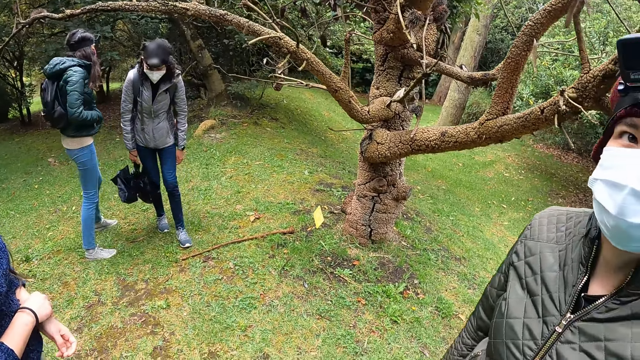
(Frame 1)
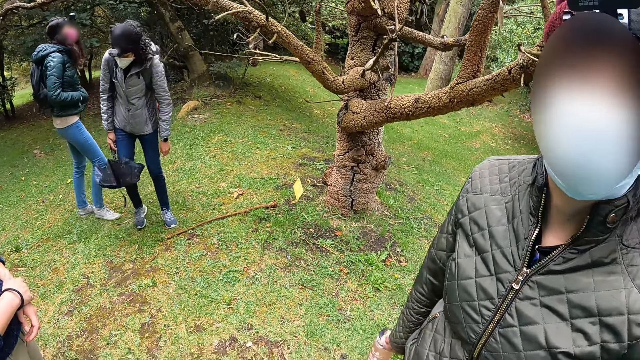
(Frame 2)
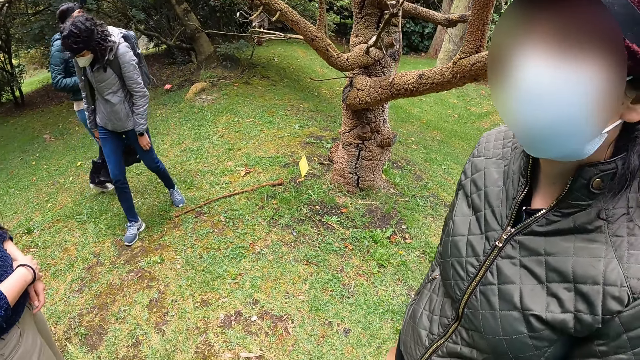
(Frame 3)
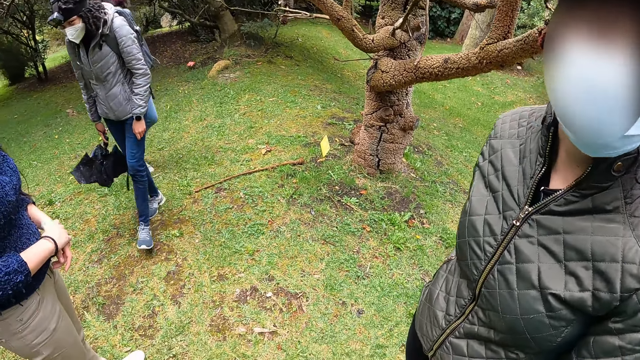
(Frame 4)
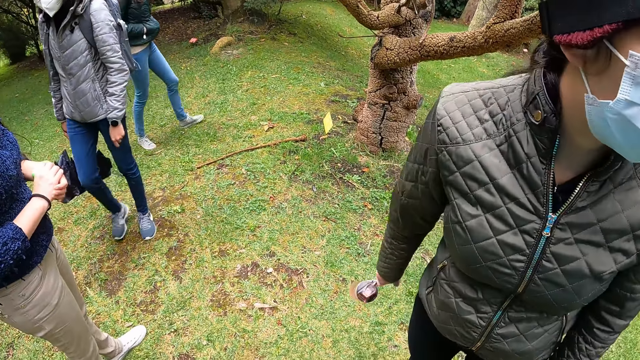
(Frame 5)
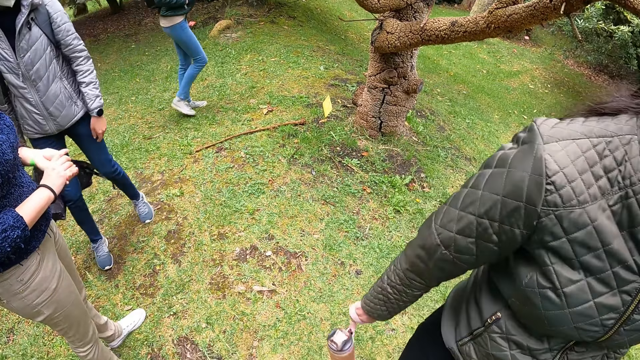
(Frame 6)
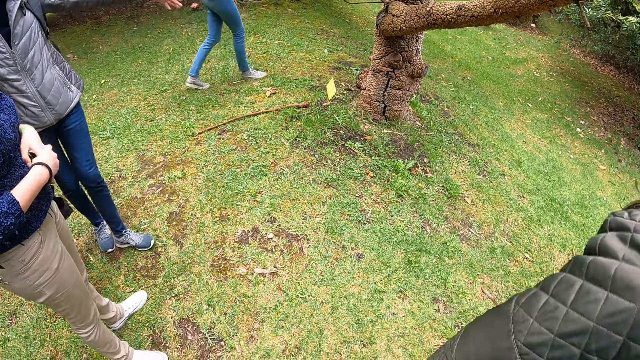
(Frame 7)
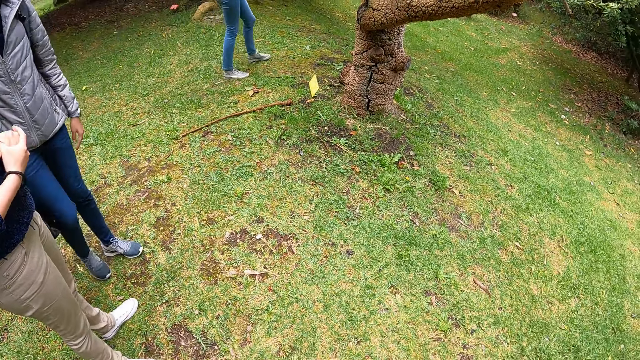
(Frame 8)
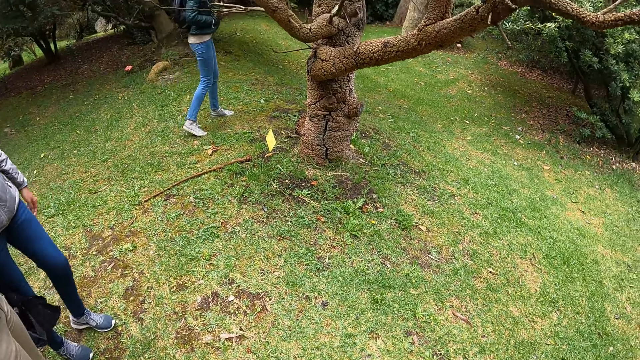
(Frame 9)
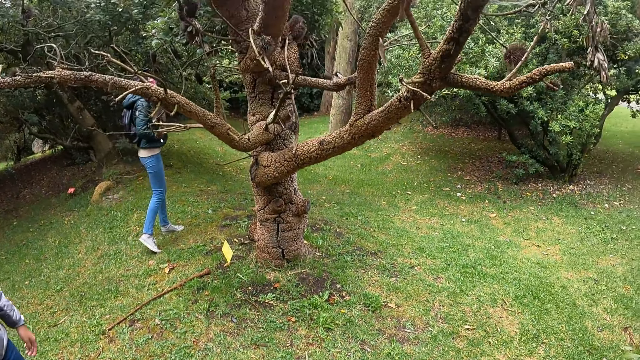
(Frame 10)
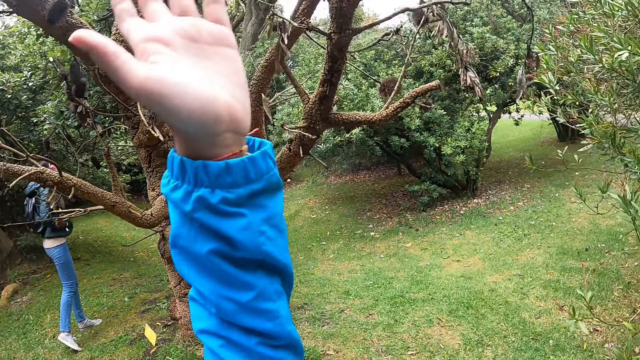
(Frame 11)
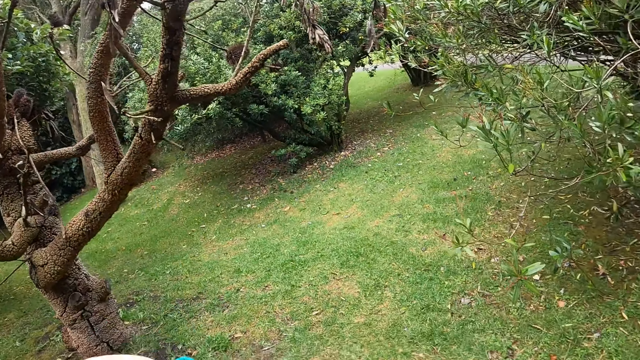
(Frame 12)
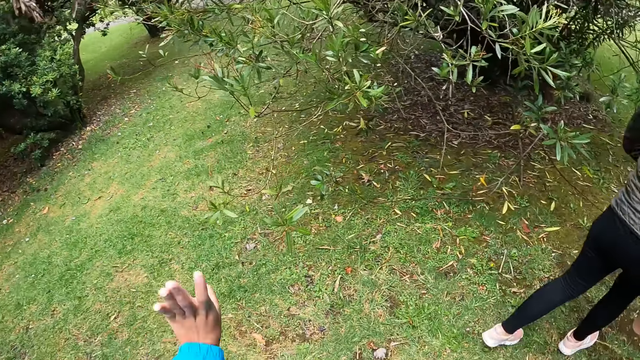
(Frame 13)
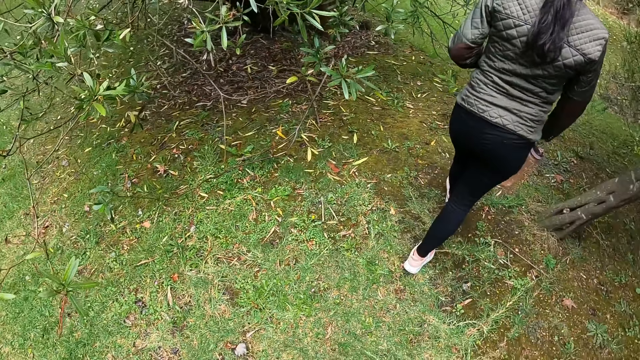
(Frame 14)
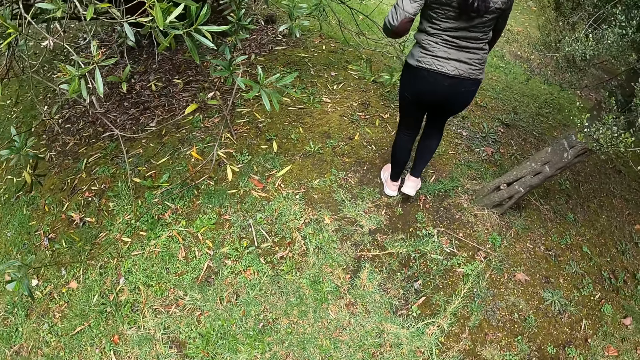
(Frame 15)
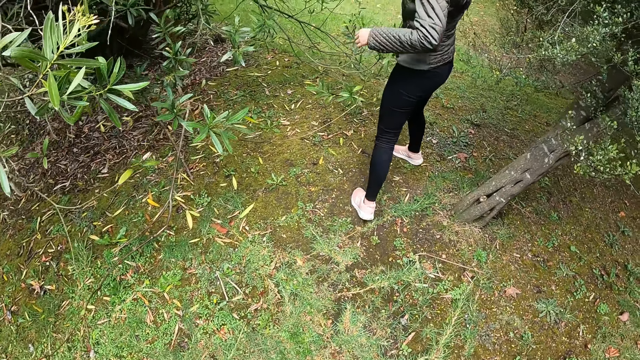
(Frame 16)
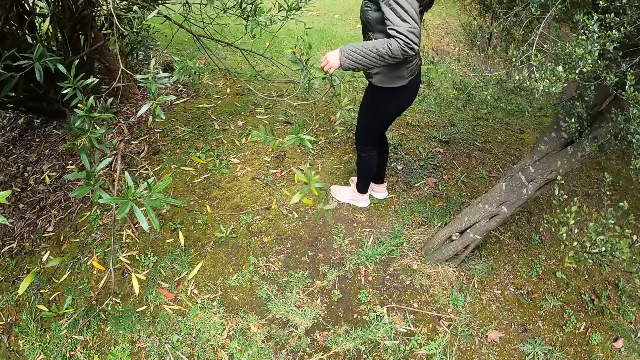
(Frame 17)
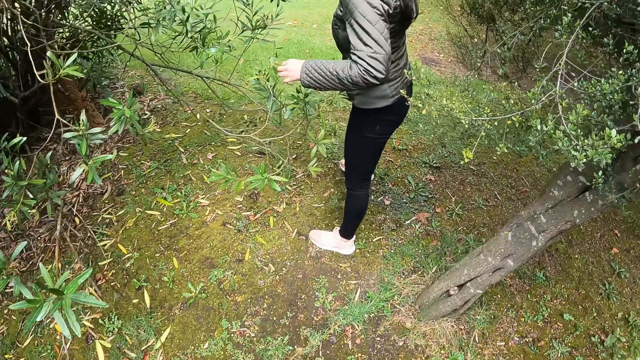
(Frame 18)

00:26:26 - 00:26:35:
A woman interacts with another woman and gesticulates with her left hand. A third woman points at the tree. The camera wearer gesticulates with her left hand. Another woman walks.

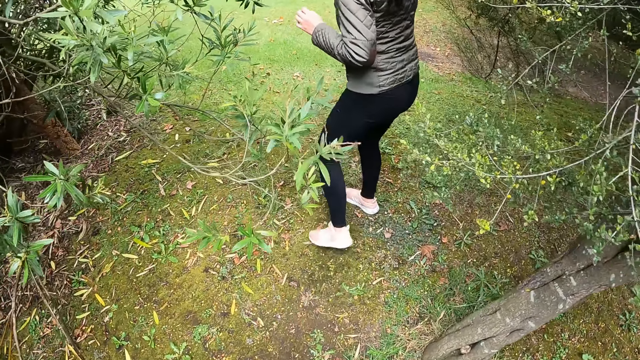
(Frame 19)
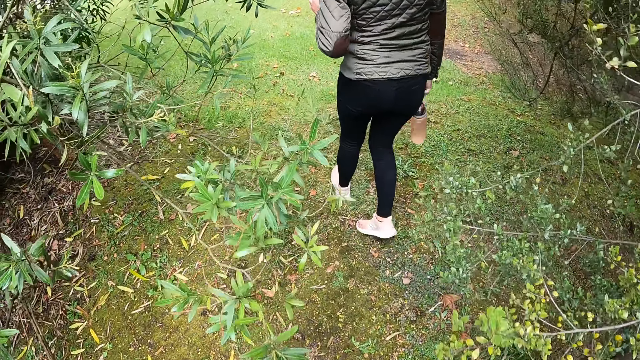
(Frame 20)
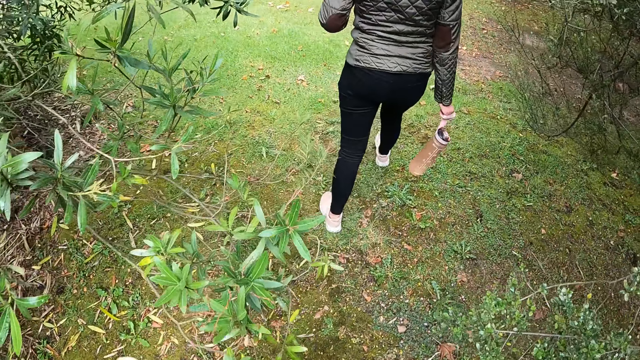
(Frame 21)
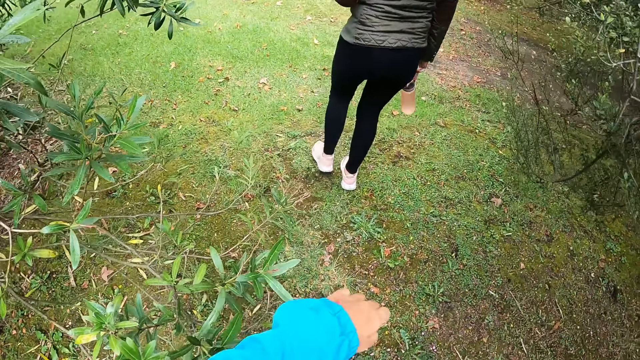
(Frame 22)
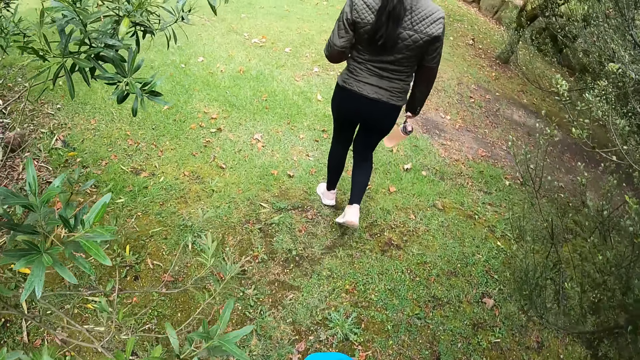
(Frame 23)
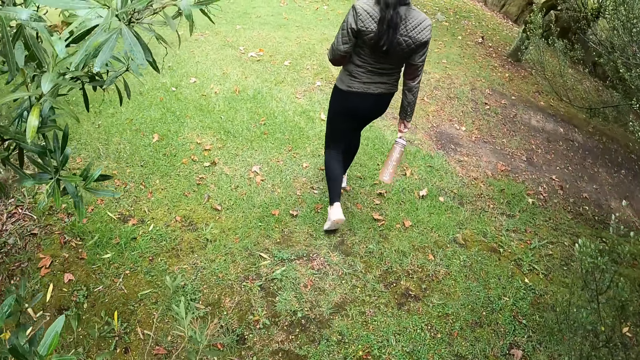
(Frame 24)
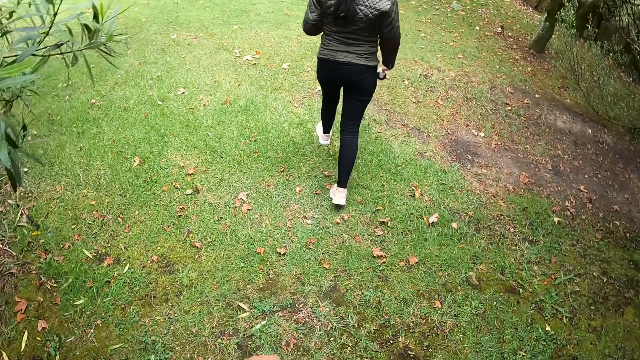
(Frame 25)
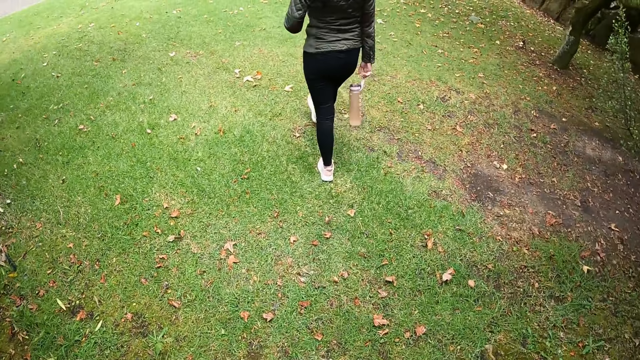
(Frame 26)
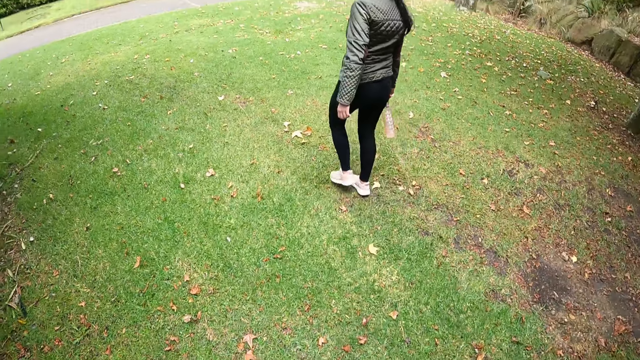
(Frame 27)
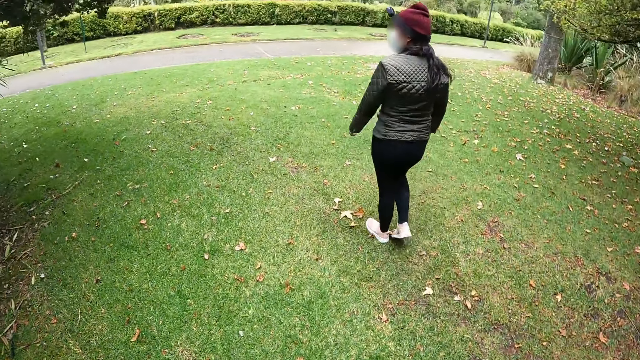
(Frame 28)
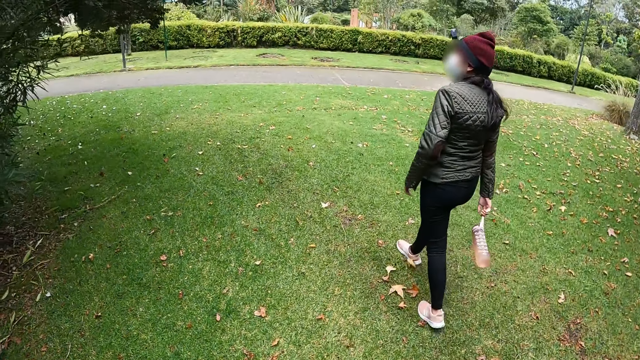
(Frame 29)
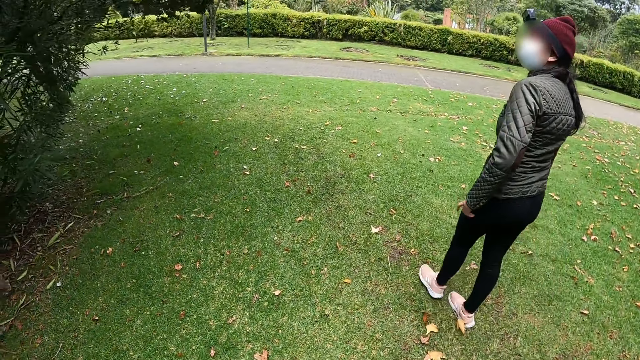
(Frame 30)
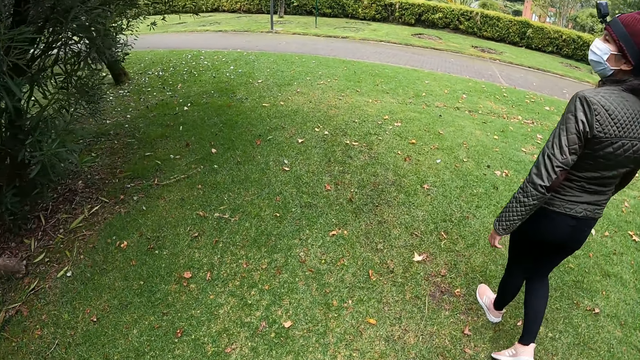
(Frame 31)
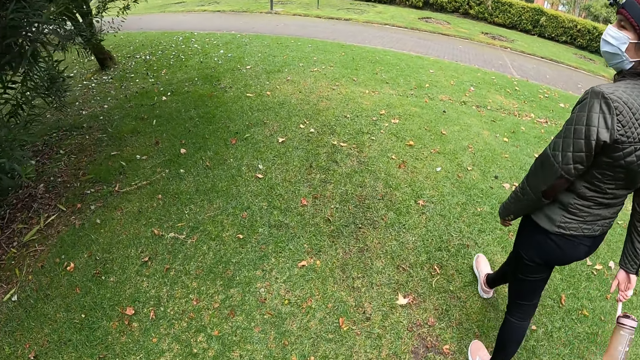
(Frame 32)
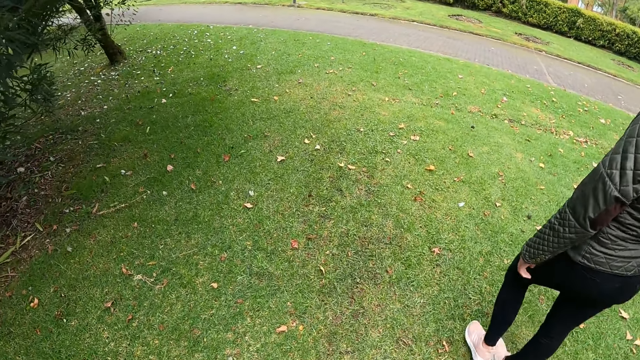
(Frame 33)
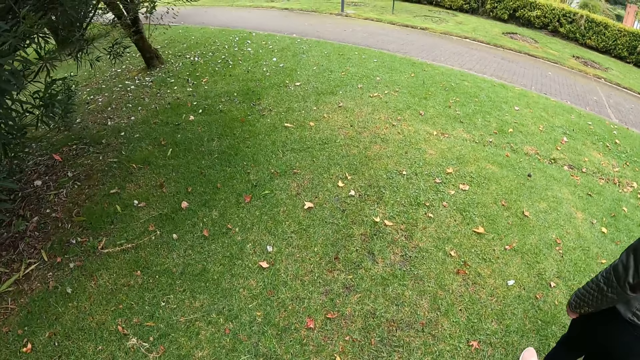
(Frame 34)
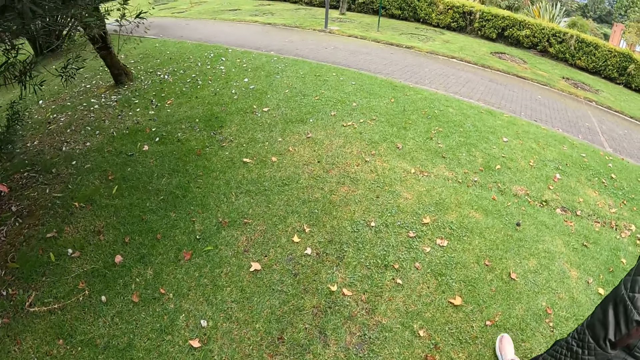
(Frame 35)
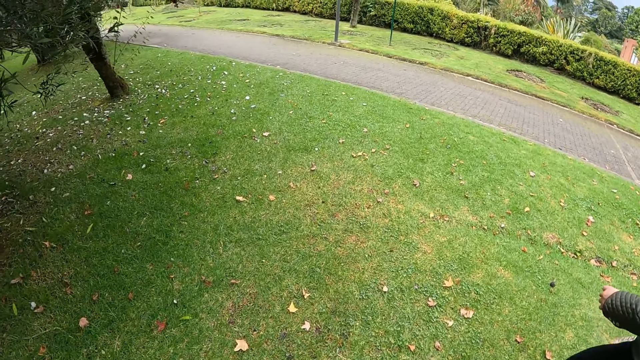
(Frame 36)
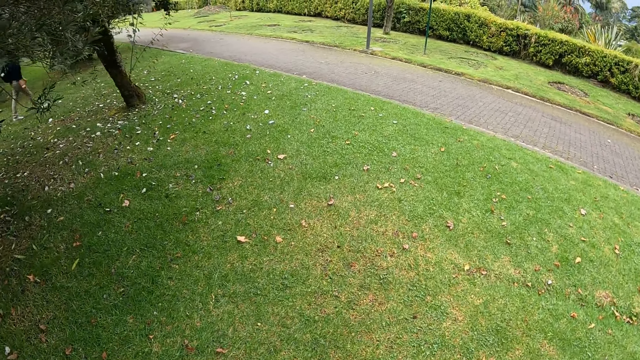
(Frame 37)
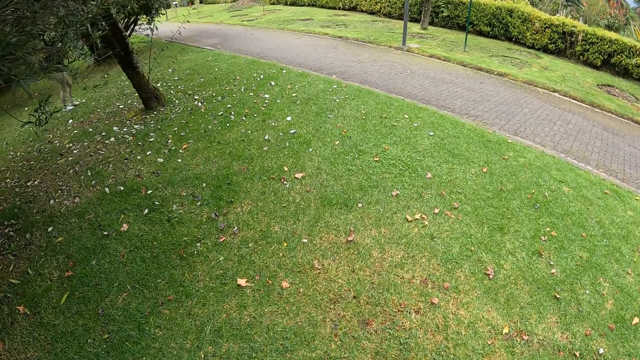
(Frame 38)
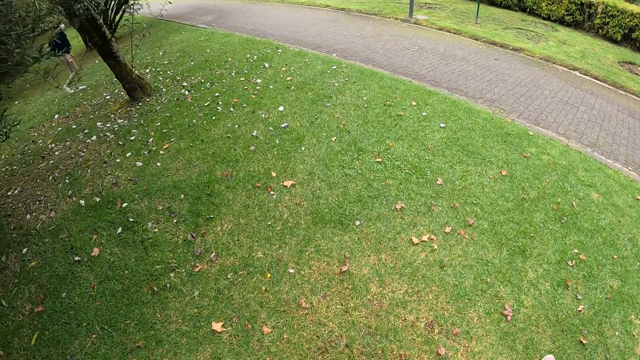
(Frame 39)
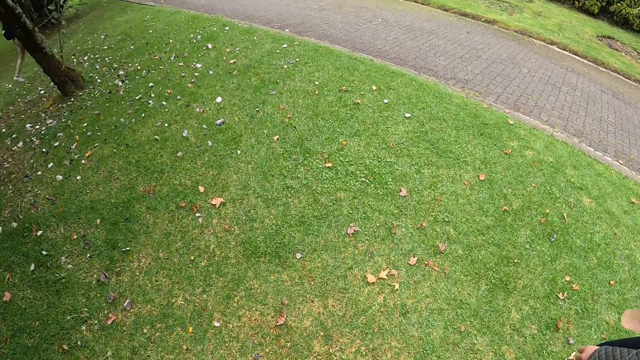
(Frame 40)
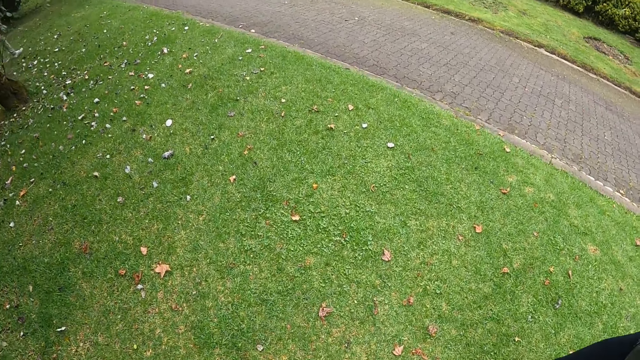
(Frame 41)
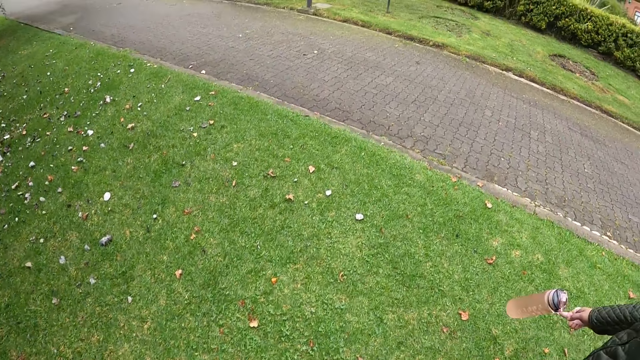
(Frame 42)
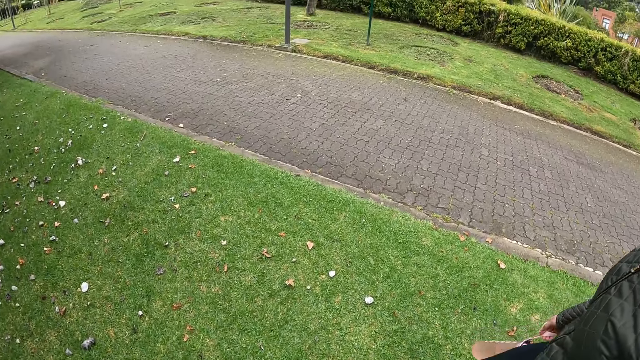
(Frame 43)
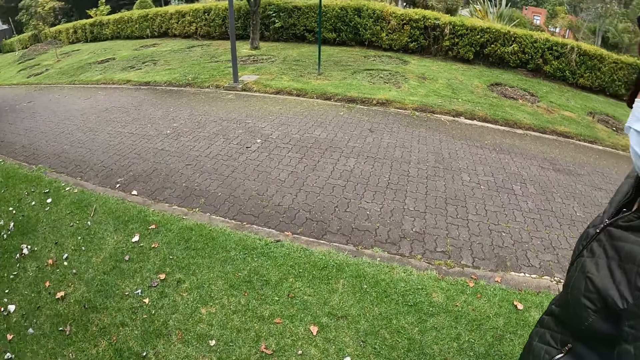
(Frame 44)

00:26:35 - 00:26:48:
The camera wearer walks. A woman interacts with the camera wearer.
